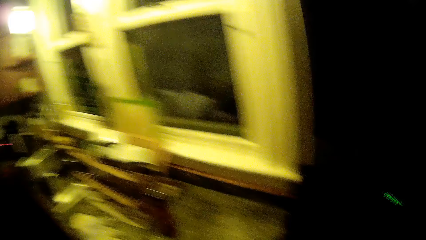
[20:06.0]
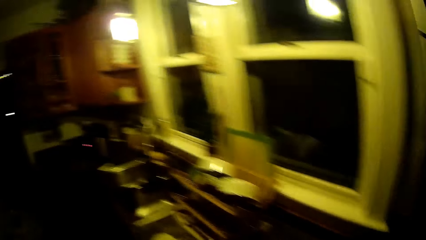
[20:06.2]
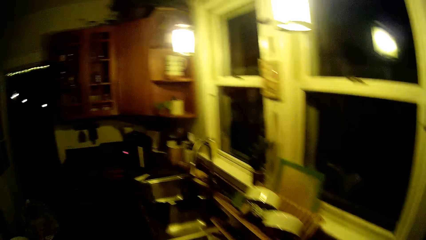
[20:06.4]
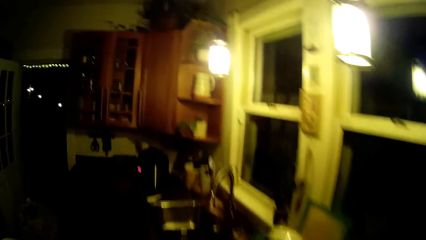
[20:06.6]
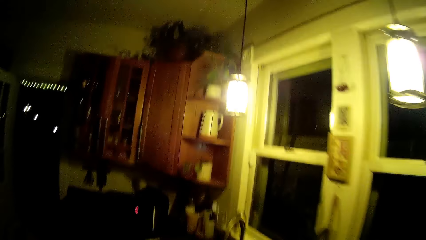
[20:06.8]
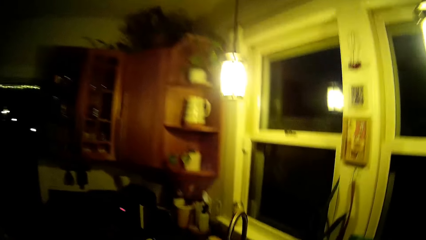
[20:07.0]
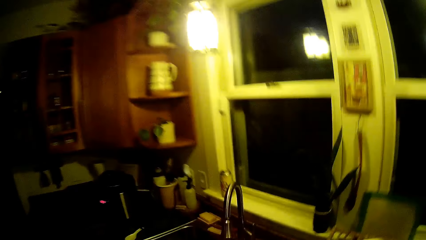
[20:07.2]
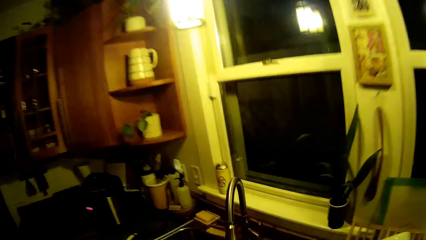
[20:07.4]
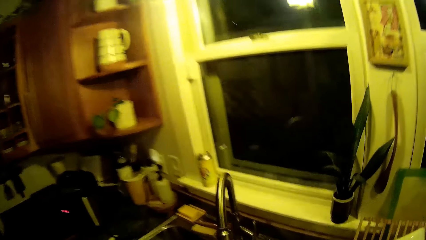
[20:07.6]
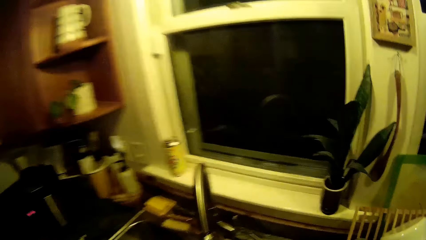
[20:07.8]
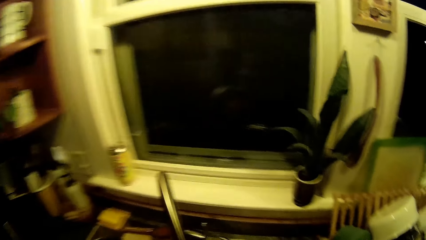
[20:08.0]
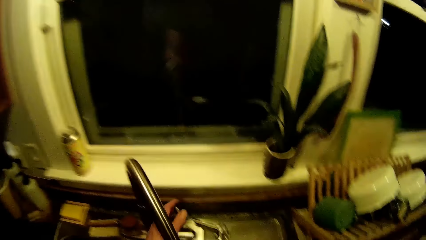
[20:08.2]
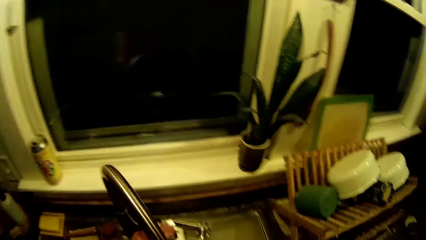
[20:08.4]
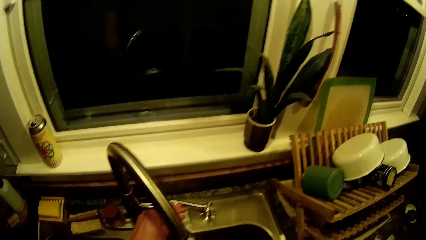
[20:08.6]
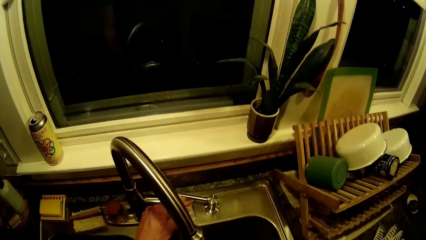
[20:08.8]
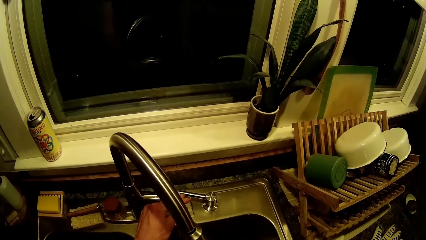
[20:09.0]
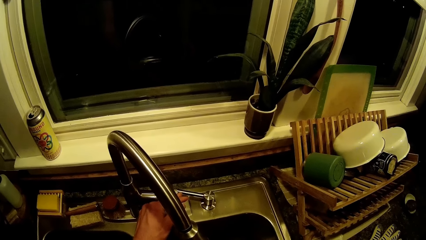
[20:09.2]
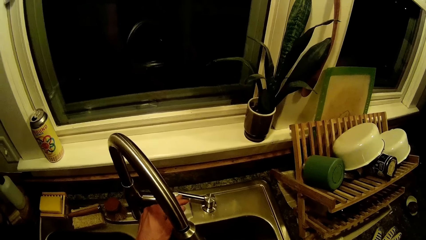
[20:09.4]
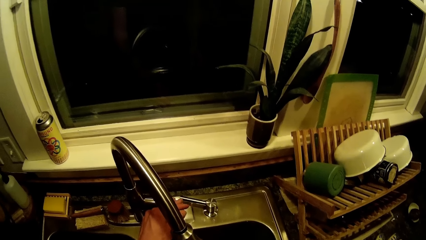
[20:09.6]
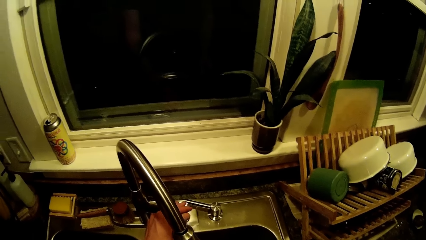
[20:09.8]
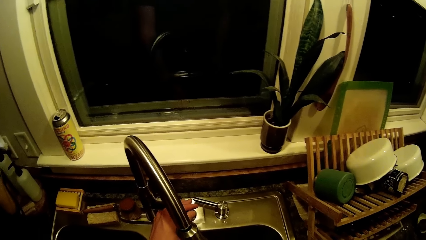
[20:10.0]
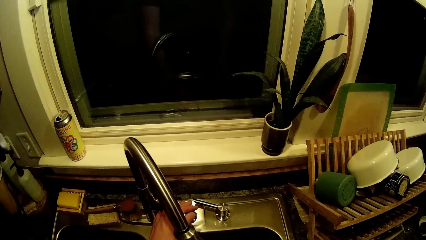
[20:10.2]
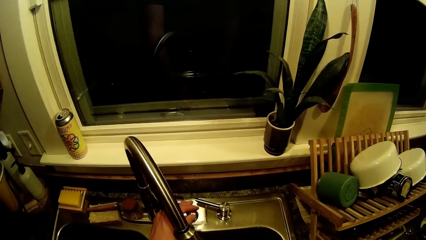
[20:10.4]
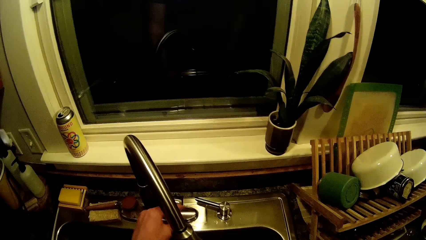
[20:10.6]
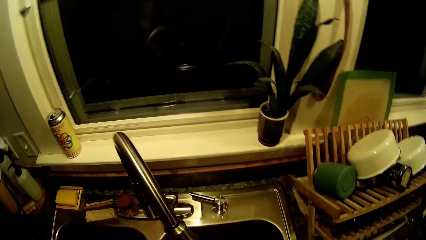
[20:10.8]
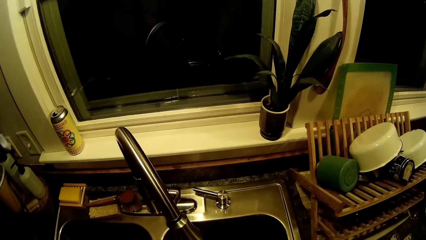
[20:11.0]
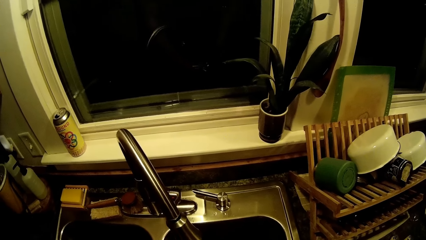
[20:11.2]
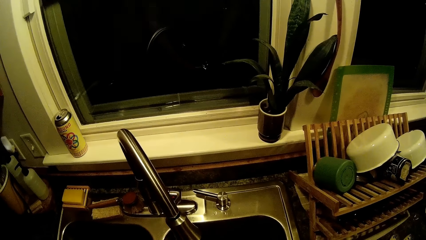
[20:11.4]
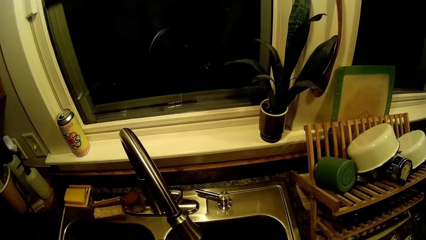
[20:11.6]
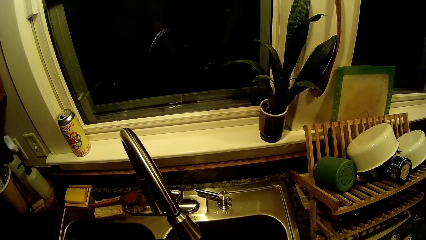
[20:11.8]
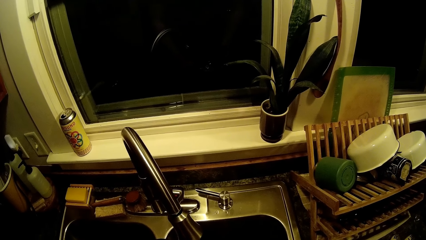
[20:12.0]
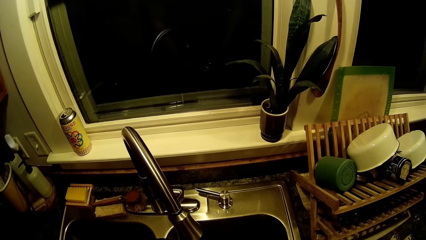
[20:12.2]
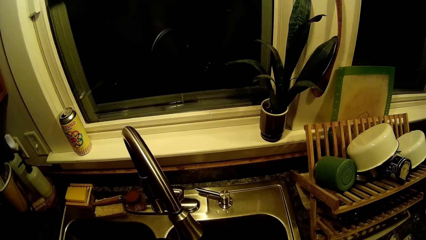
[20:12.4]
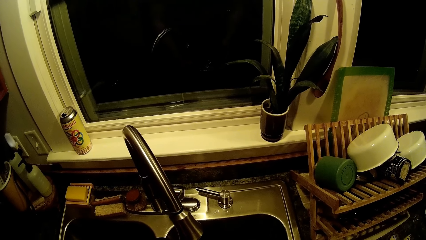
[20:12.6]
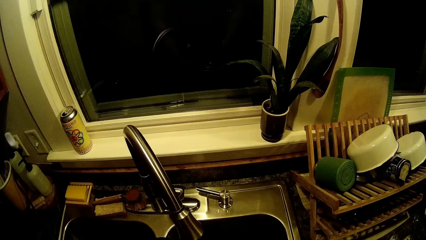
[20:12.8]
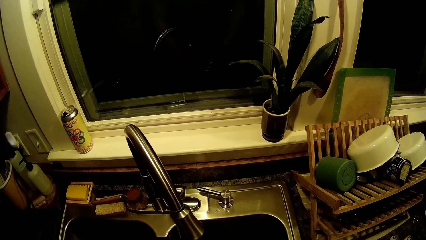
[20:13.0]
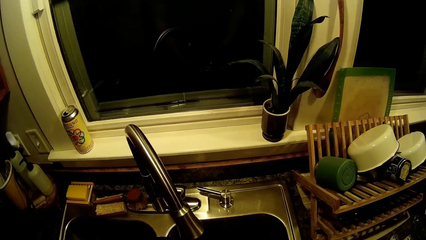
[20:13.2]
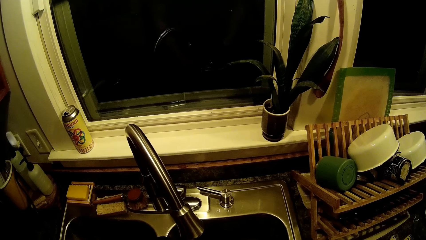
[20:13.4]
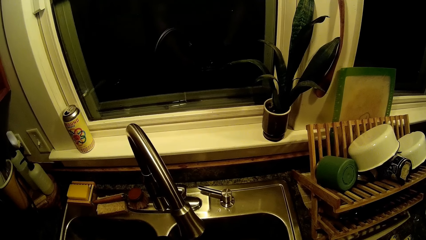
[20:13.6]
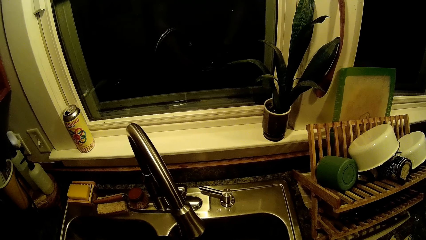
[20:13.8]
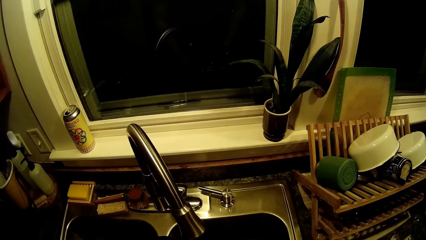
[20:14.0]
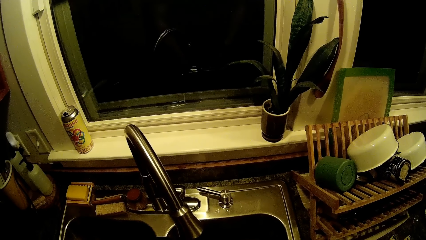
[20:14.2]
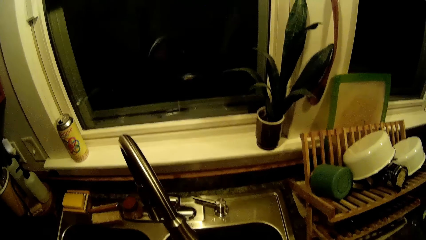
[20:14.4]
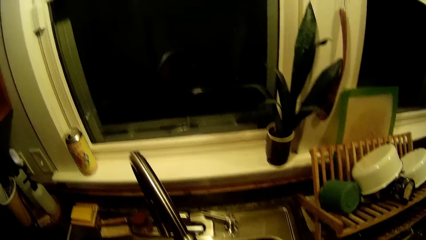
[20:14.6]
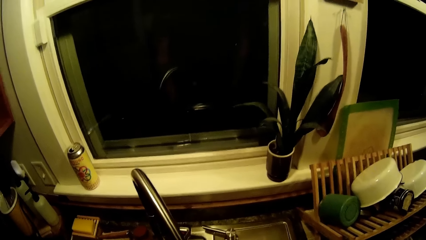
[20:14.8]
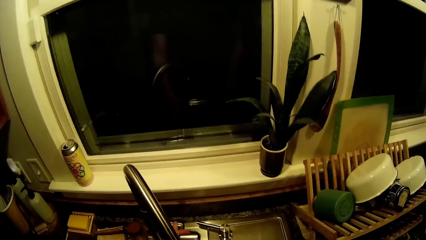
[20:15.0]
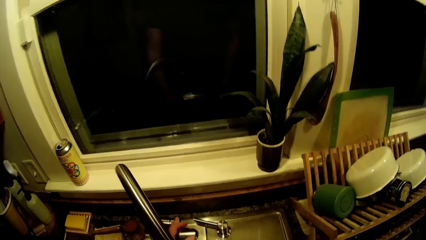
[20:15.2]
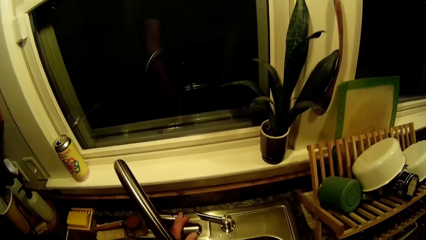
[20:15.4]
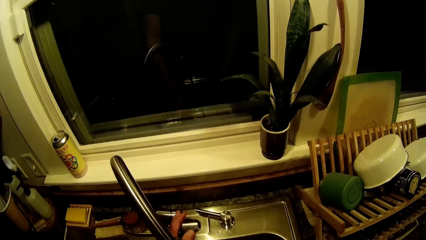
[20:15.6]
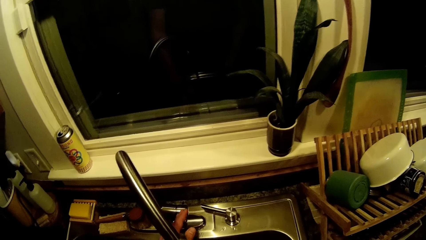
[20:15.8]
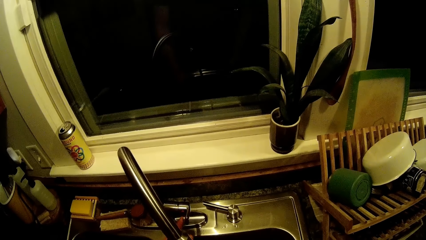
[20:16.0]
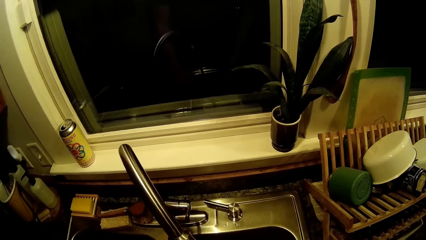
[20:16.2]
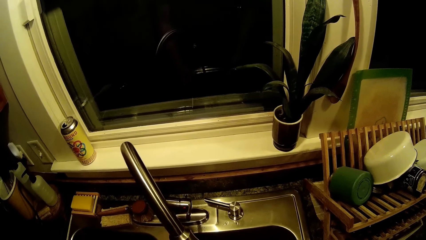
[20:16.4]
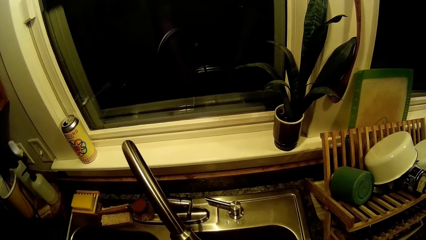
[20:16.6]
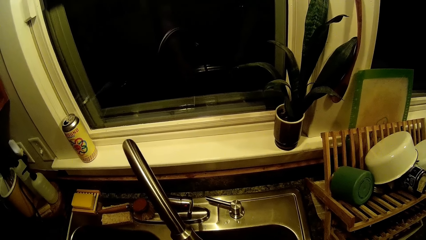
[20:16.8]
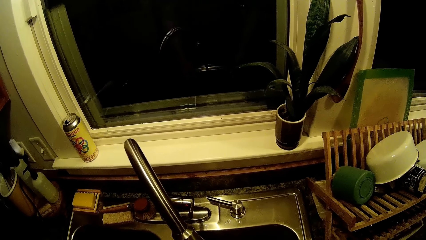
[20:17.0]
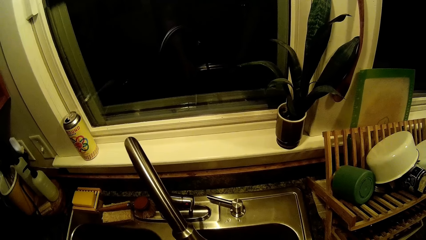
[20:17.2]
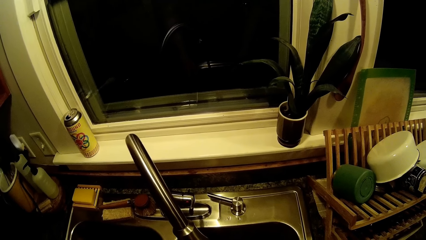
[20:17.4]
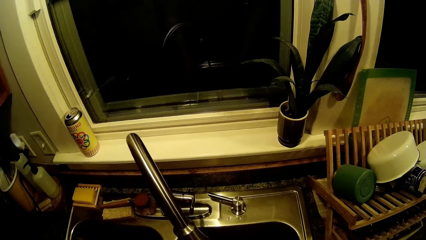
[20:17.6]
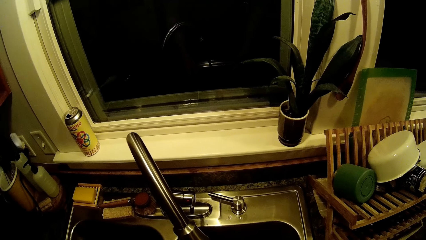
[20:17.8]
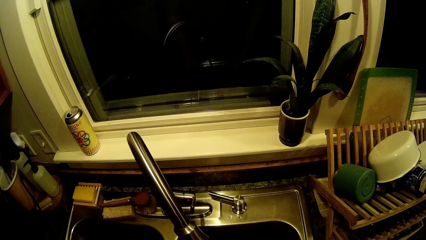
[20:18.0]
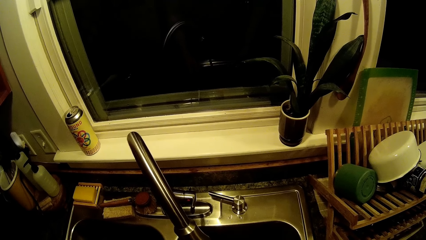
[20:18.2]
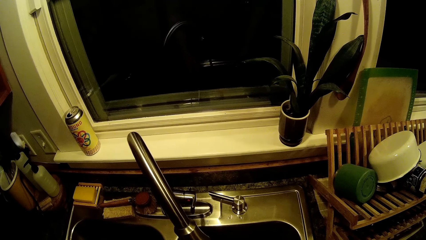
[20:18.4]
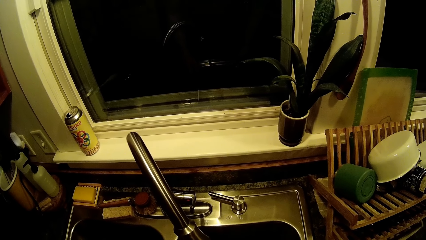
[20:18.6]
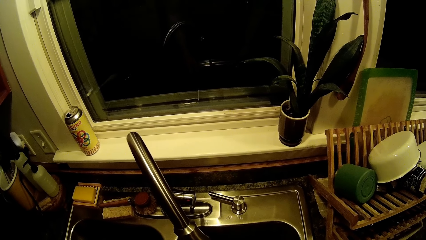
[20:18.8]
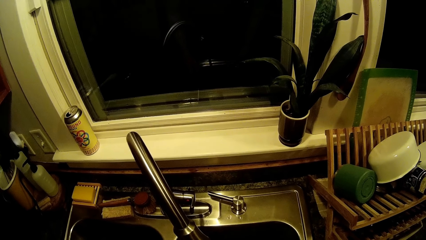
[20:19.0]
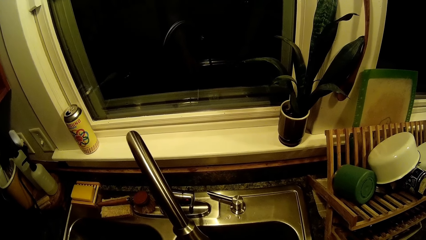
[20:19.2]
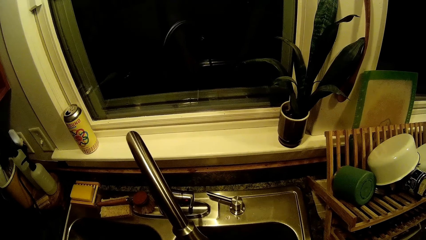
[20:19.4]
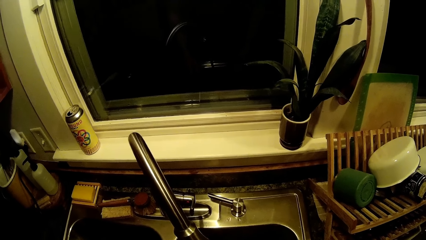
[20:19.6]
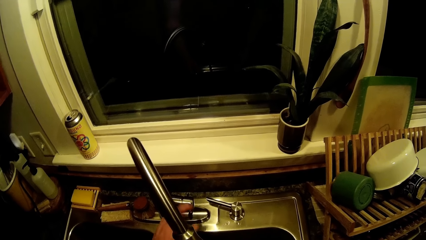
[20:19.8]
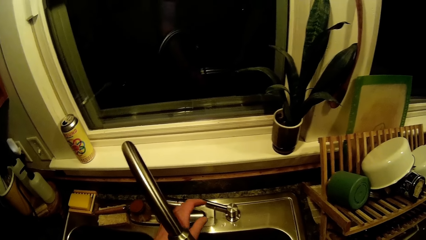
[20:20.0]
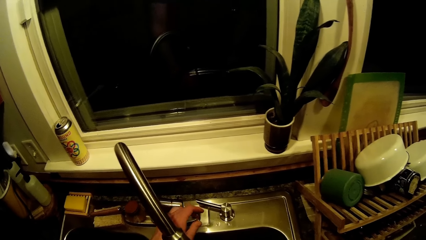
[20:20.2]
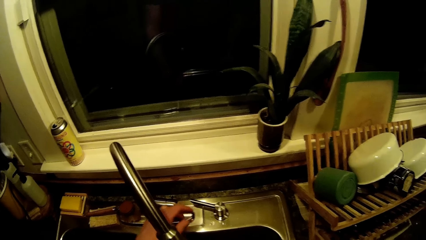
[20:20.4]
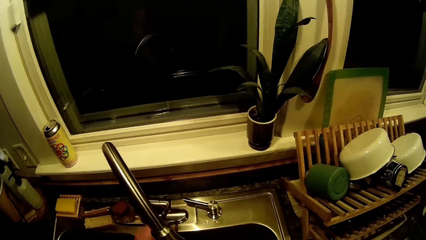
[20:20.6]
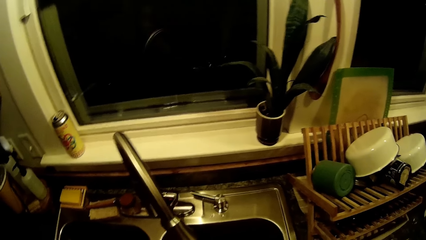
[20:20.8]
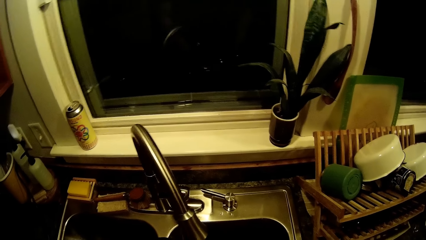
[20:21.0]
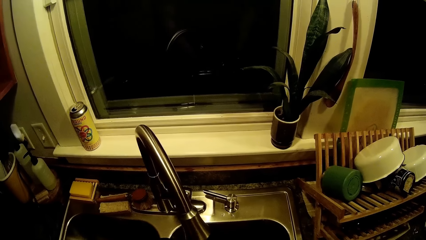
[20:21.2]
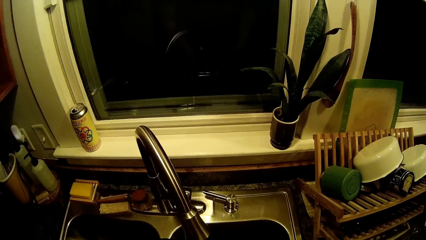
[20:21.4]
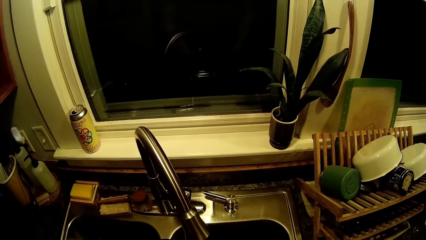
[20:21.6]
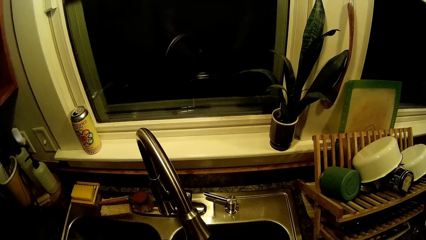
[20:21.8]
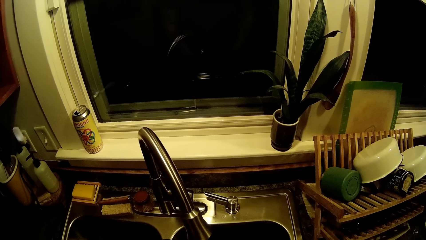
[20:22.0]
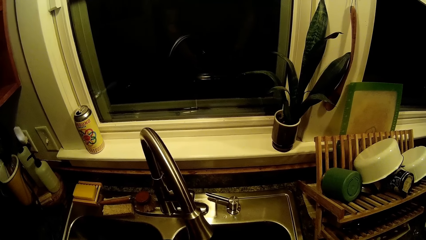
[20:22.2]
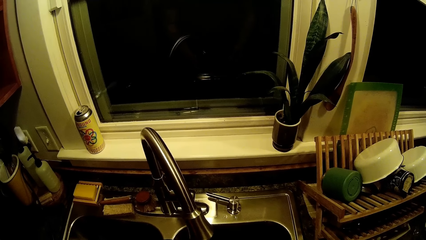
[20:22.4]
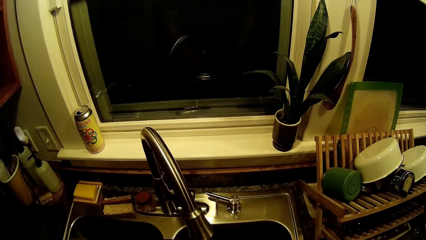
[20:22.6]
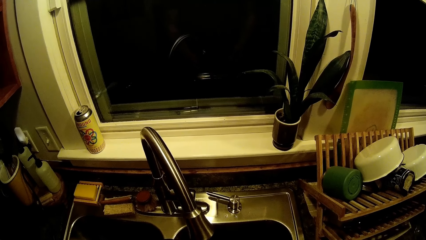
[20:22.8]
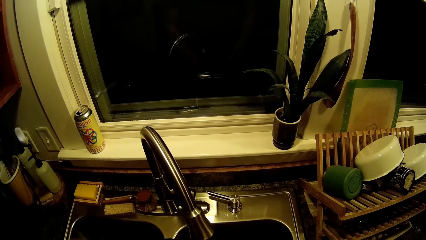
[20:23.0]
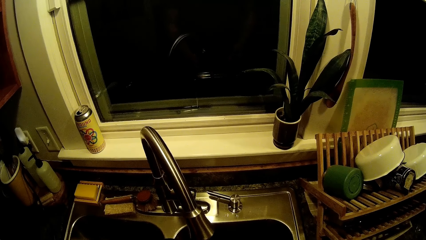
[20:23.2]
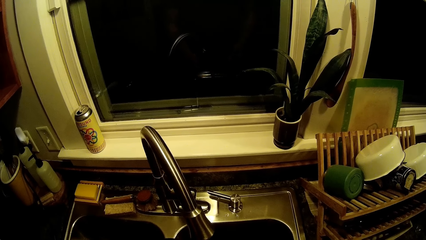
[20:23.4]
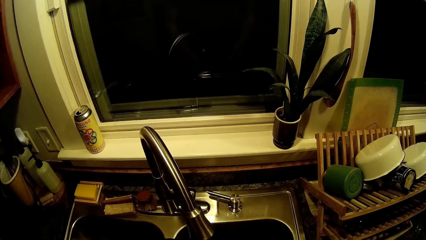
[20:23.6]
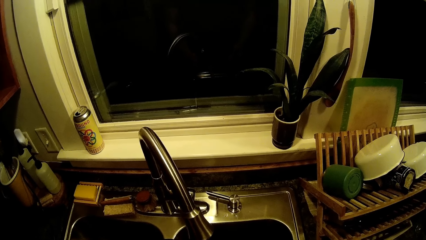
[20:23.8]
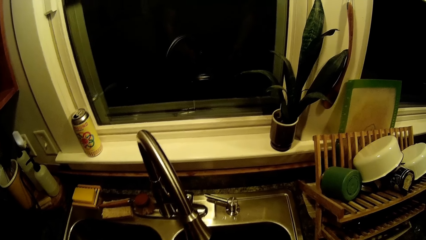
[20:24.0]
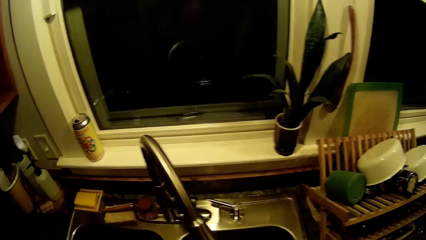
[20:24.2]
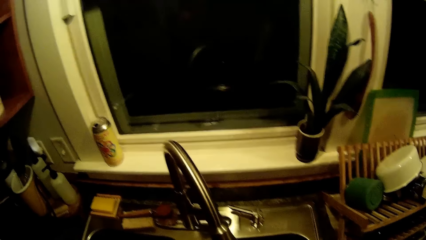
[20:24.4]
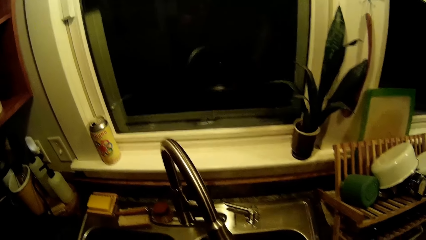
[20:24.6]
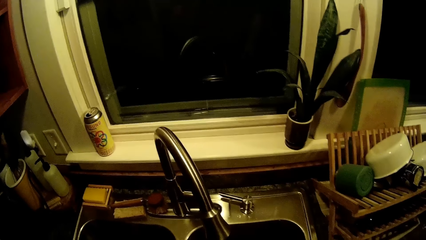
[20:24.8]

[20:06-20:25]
The camera wearer walks in the kitchen. He turns on the tap with his left hand. He turns off the tap with his left hand. He looks around in the kitchen. He turns on the tap with his left hand. He turns off the tap with his left hand. He looks around in the kitchen.
